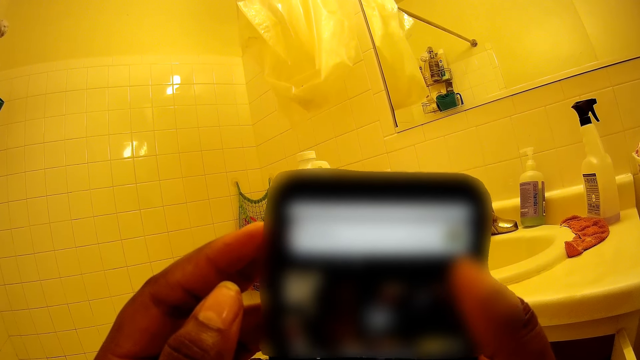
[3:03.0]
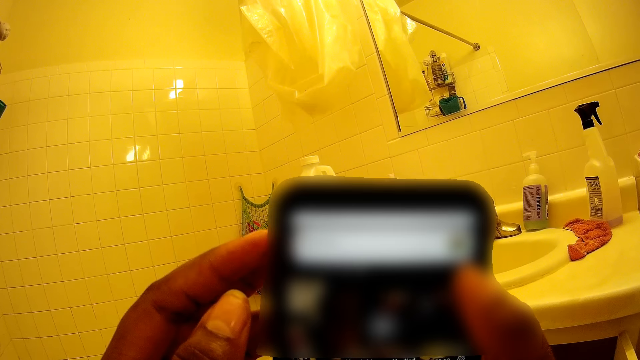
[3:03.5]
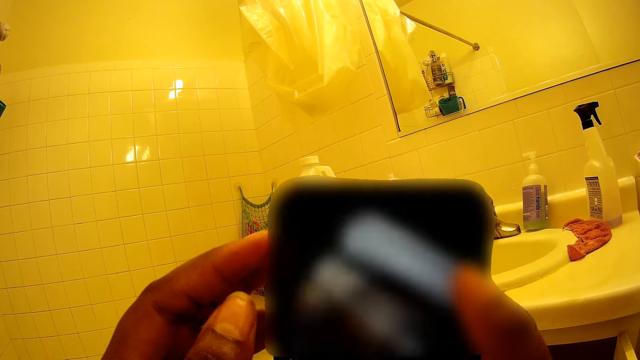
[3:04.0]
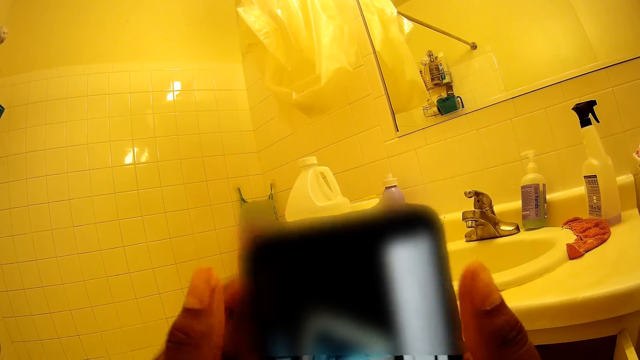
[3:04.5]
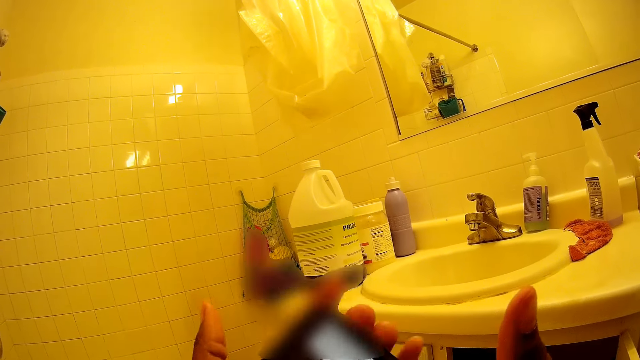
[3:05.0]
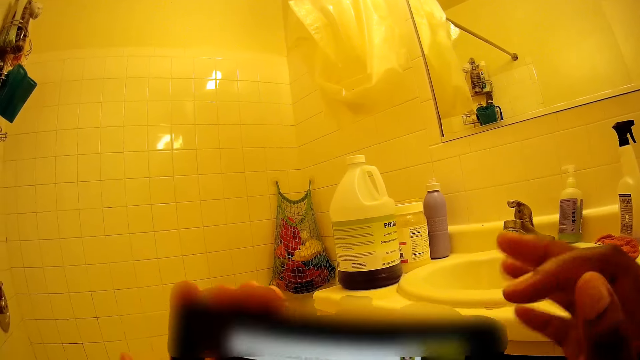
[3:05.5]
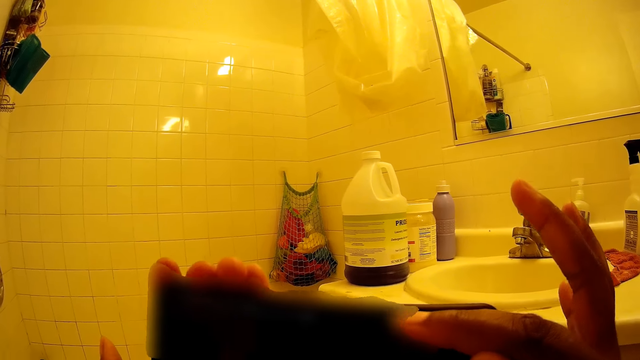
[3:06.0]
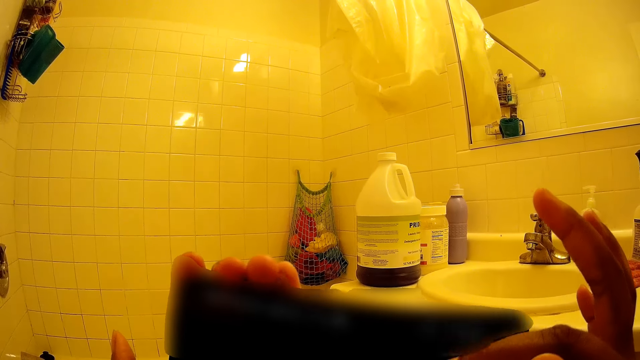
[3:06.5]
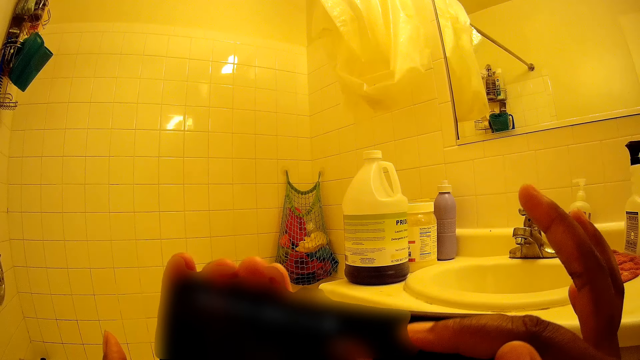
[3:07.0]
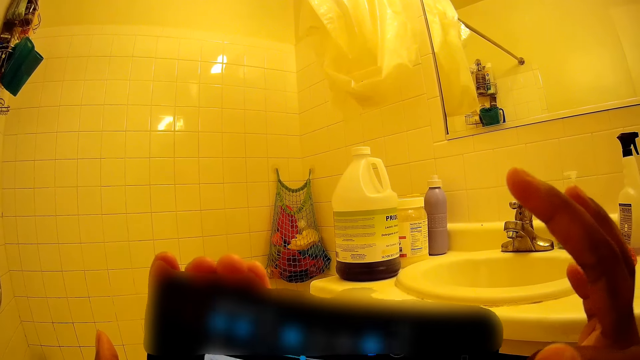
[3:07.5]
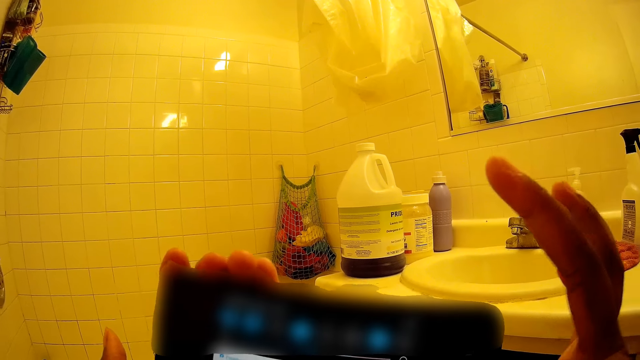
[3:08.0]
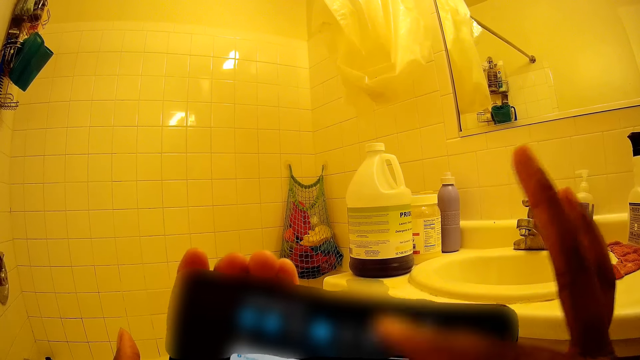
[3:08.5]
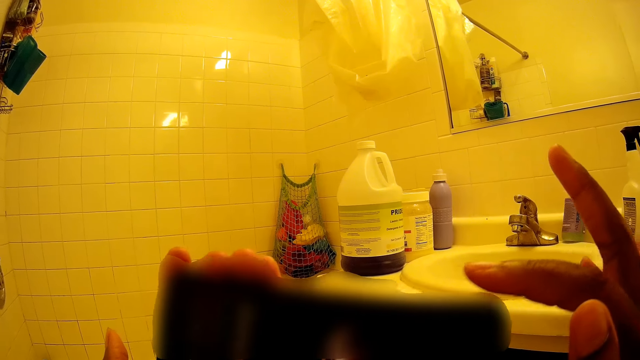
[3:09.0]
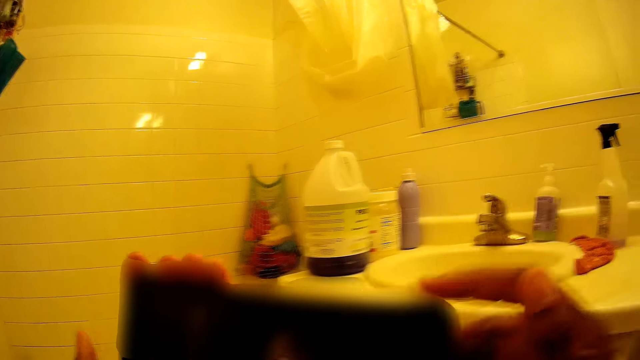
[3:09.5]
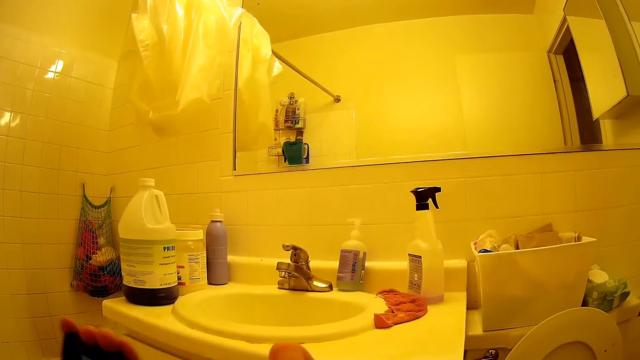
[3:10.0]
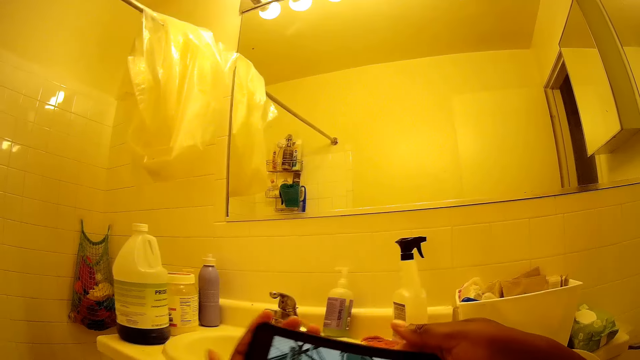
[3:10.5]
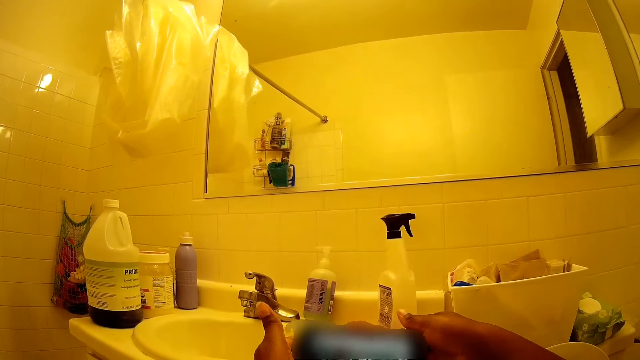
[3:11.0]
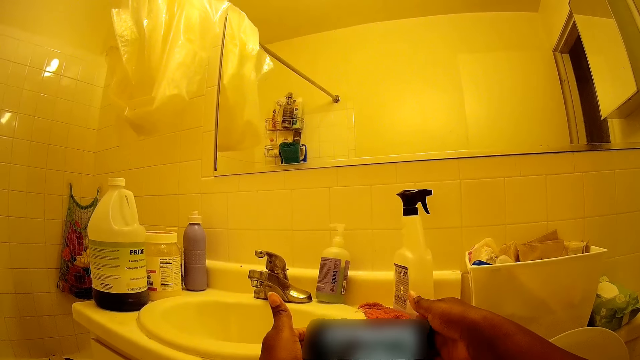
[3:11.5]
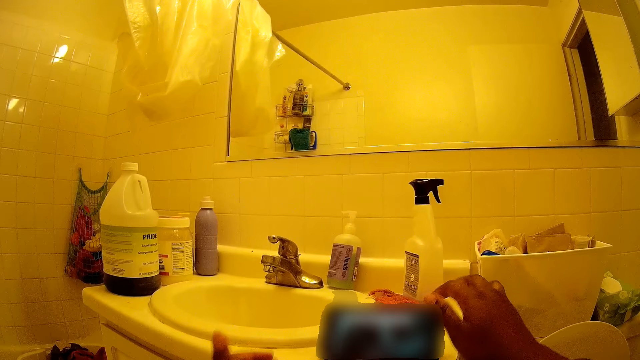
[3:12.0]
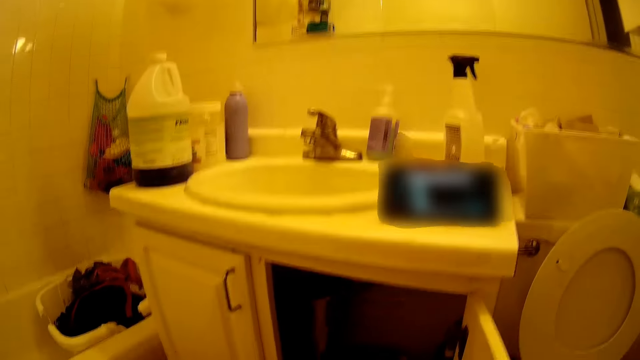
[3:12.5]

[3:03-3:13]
The camera wearer moves the phone to her left hand. She operates the phone with her right hand. She holds the phone with both hands. She places the phone on the sink with both hands.

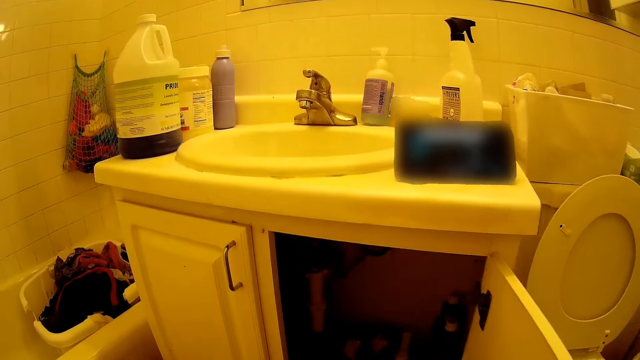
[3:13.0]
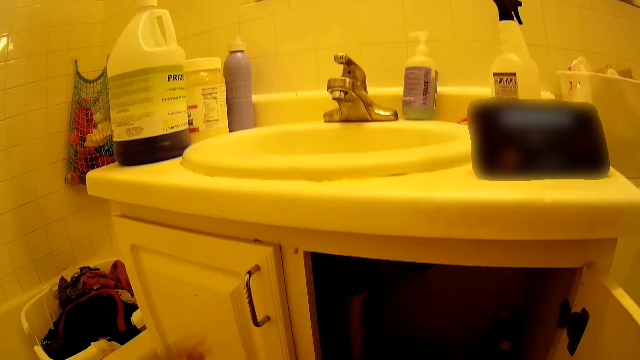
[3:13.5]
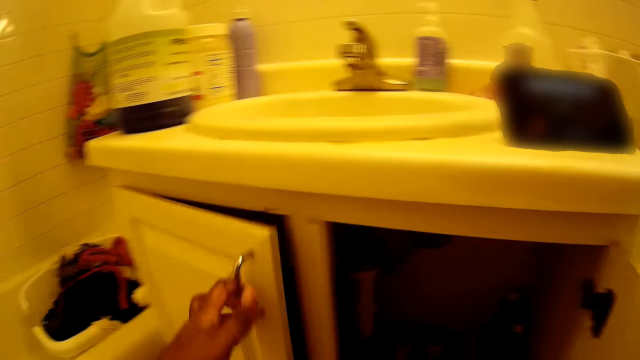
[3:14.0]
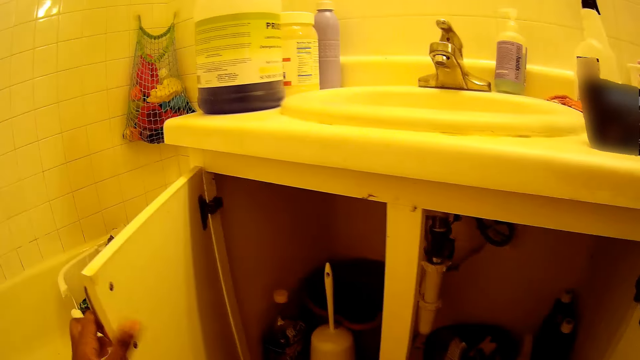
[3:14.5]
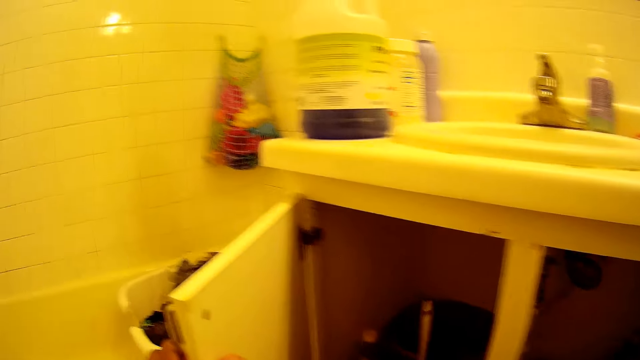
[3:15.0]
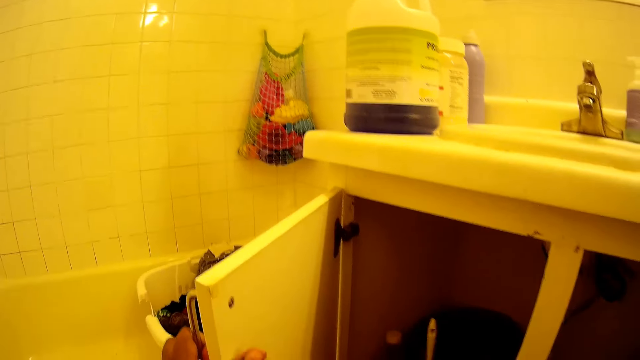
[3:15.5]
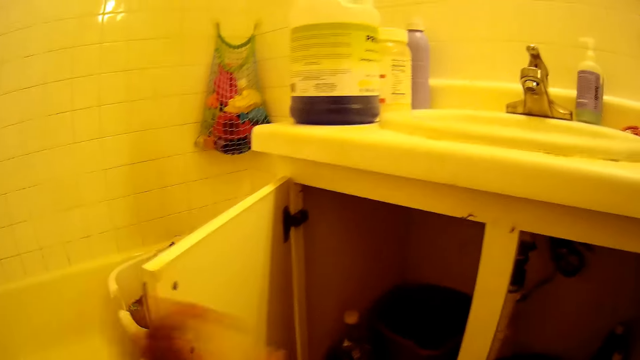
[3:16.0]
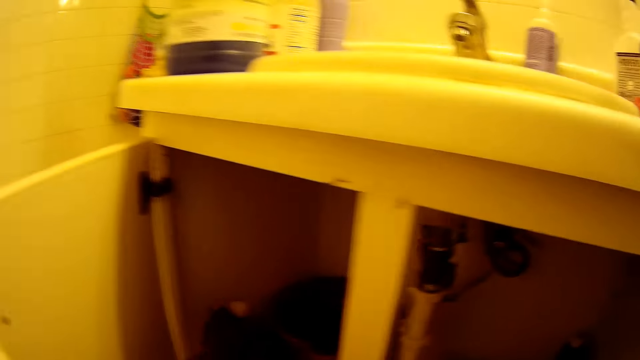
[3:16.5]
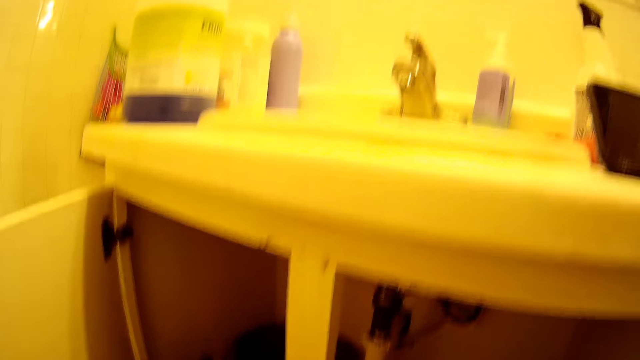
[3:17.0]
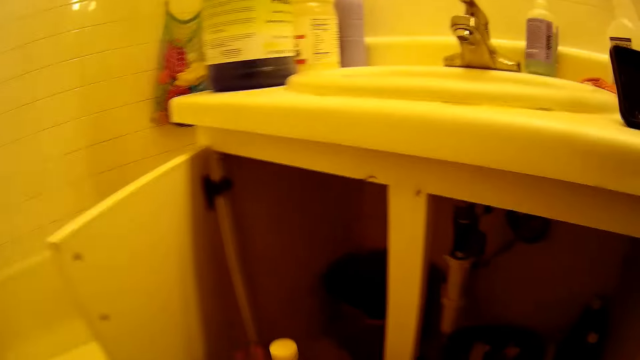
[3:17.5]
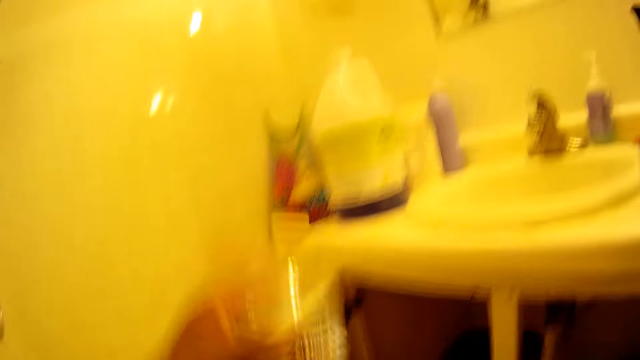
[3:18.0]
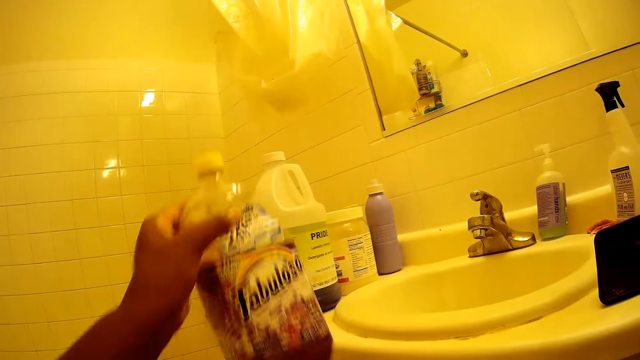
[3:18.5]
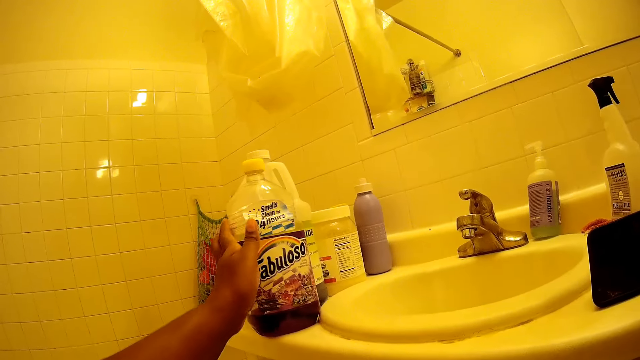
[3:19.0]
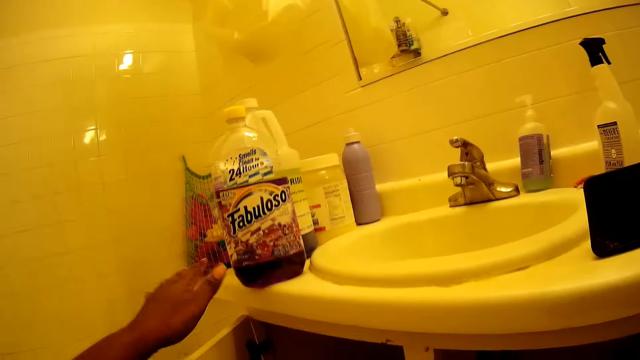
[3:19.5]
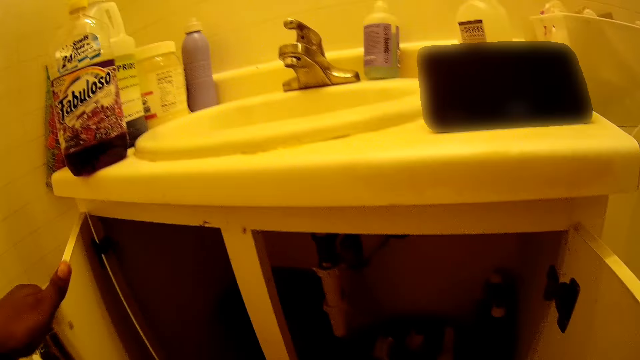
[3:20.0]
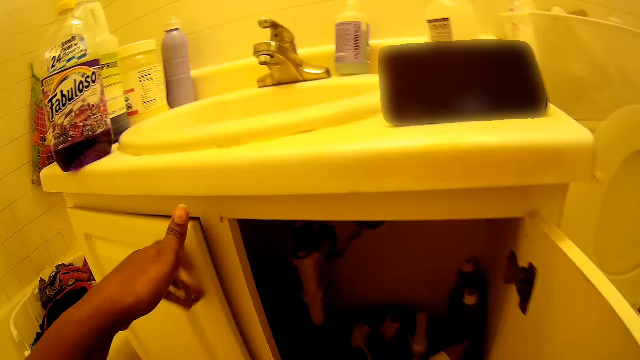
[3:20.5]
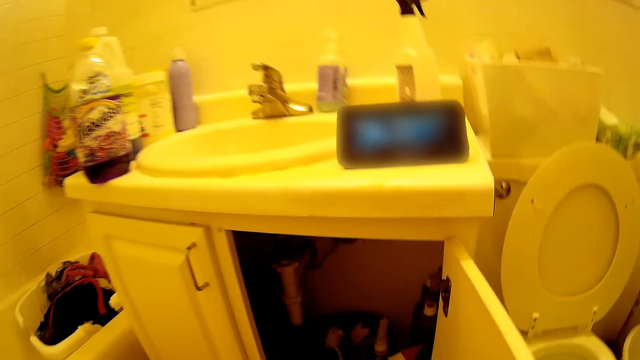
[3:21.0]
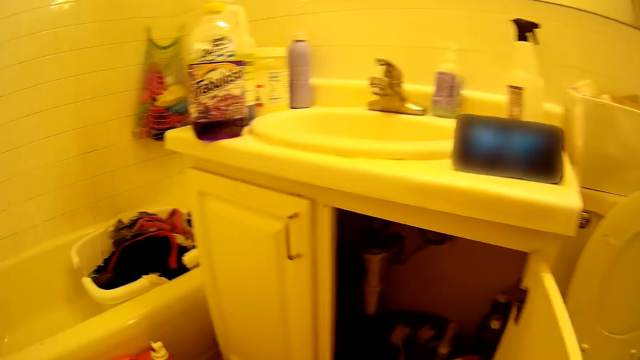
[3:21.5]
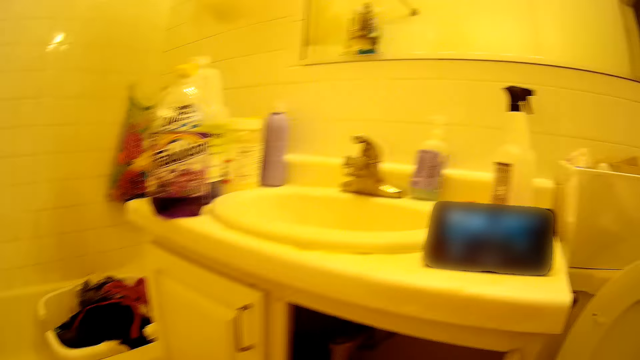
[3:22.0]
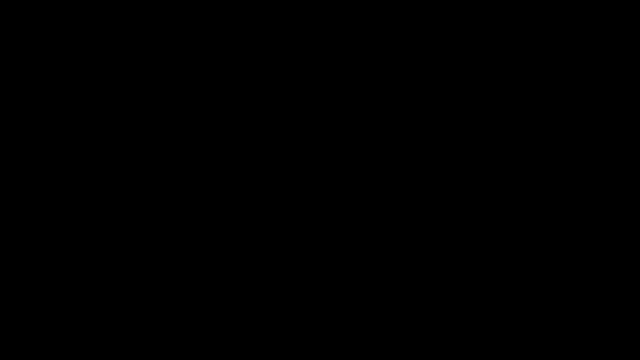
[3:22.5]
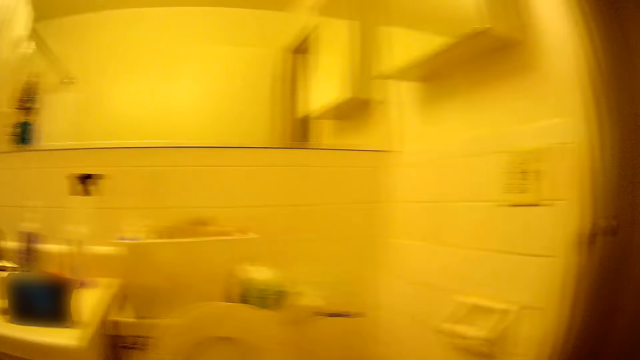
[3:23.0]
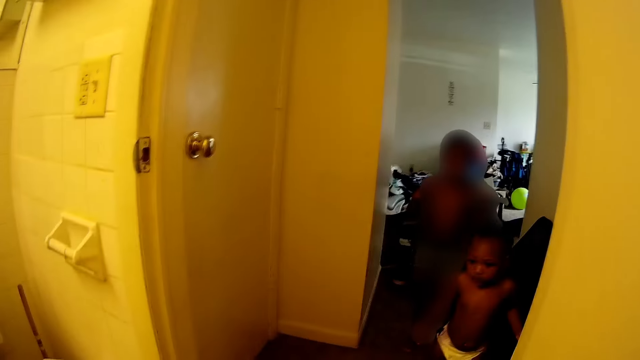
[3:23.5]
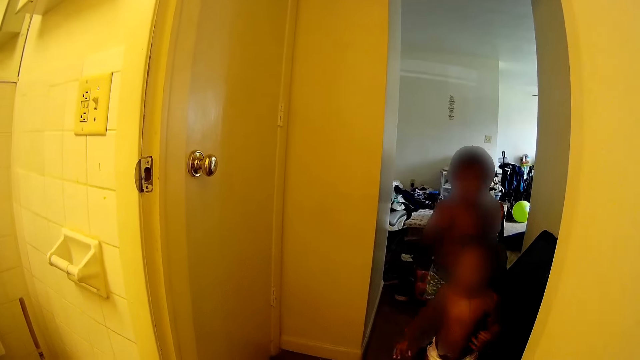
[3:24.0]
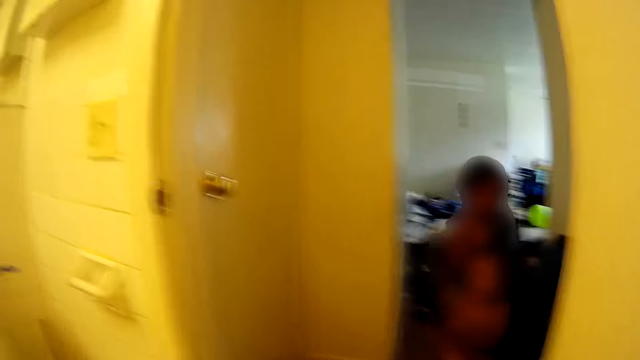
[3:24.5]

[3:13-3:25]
The camera wearer opens the cupboard with her left hand. She takes a toilet brush from the cupboard. She takes a bottle of cleaner from the cupboard with her left hand. She places the bottle of cleaner on a counter beside the sink with her left hand. She closes the cupboard with her left hand. She closes the cupboard. She walks in the room.
